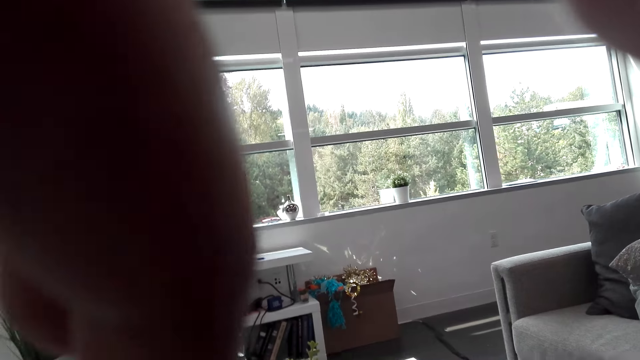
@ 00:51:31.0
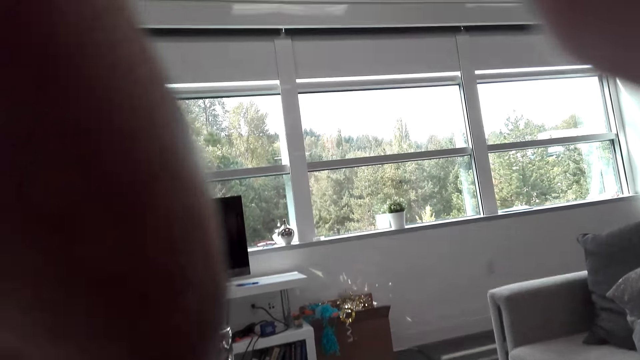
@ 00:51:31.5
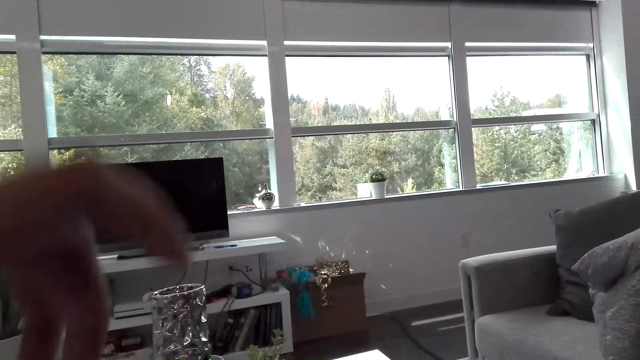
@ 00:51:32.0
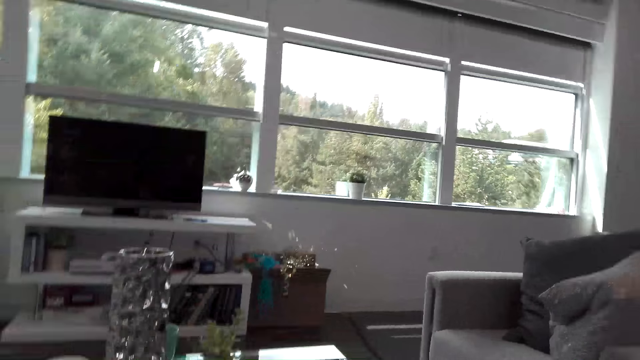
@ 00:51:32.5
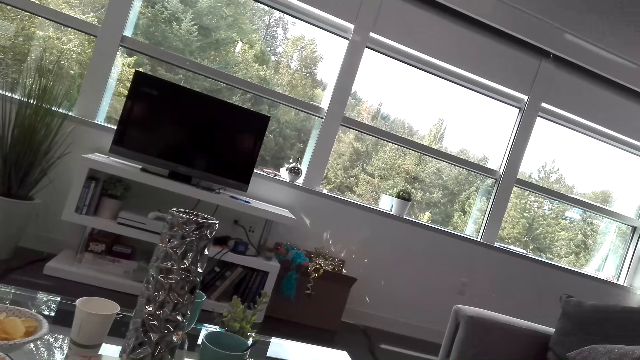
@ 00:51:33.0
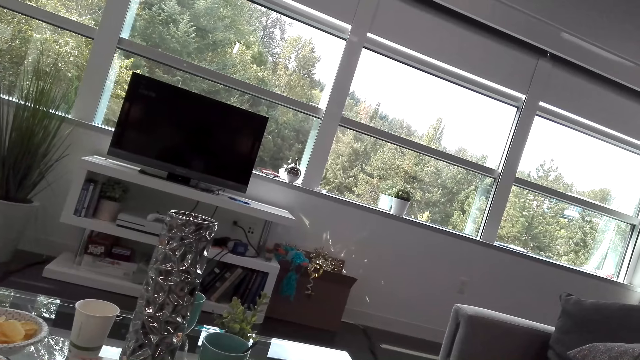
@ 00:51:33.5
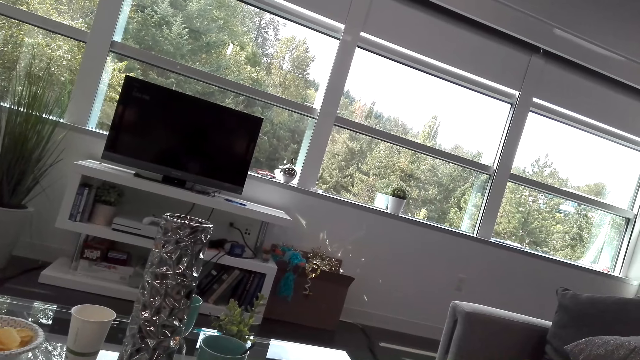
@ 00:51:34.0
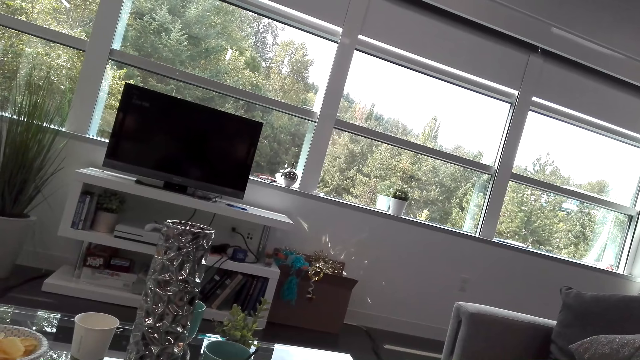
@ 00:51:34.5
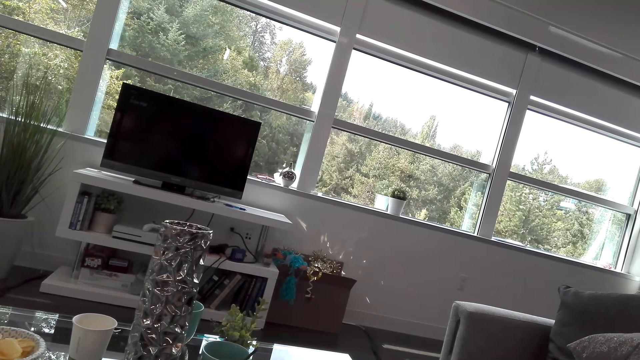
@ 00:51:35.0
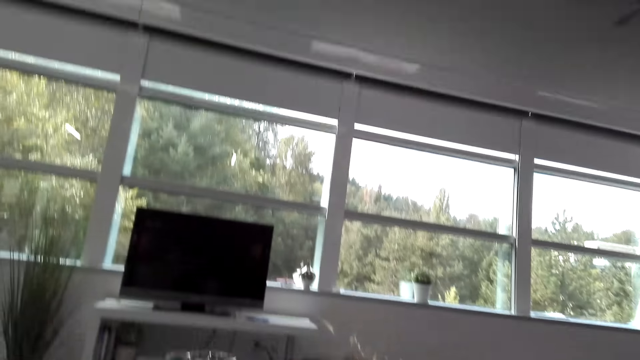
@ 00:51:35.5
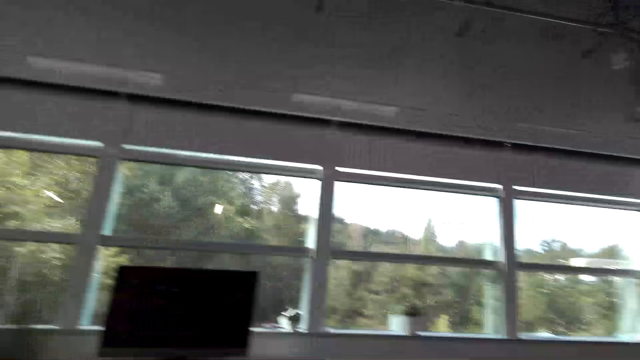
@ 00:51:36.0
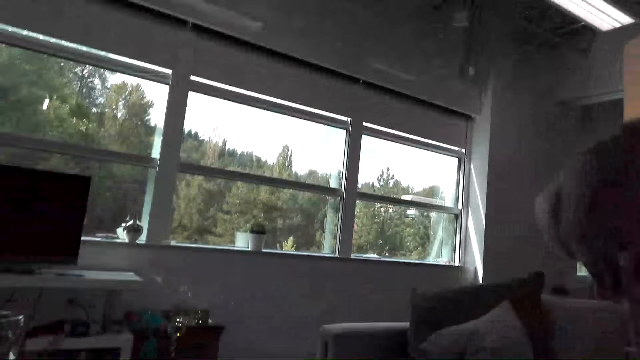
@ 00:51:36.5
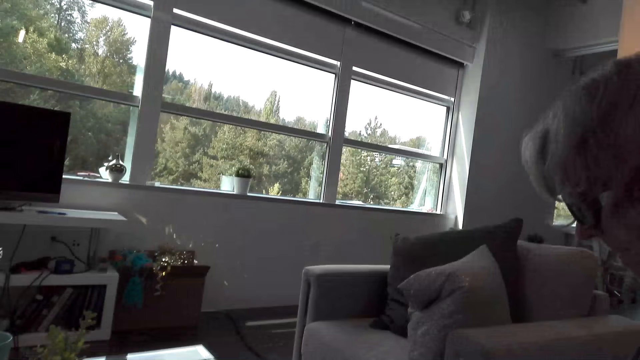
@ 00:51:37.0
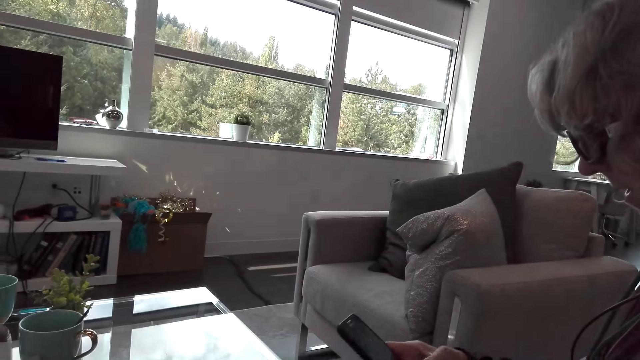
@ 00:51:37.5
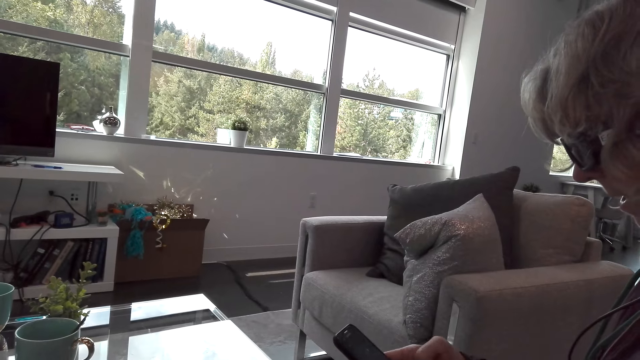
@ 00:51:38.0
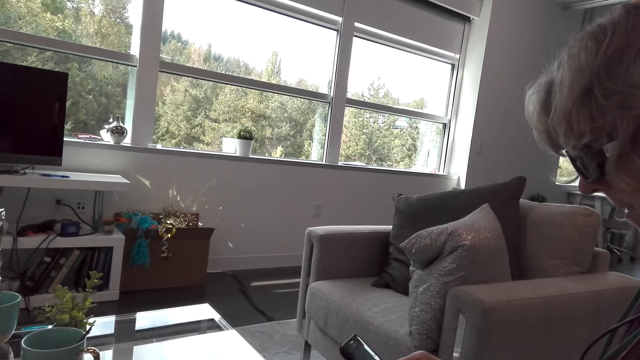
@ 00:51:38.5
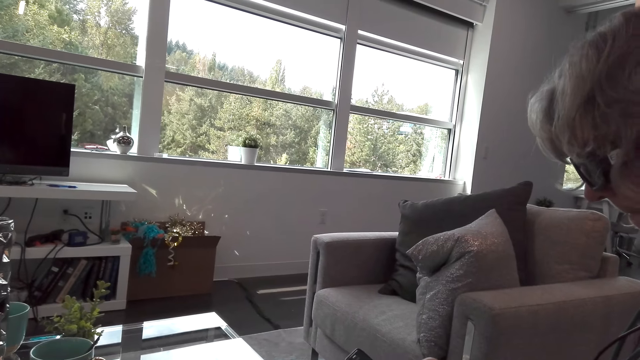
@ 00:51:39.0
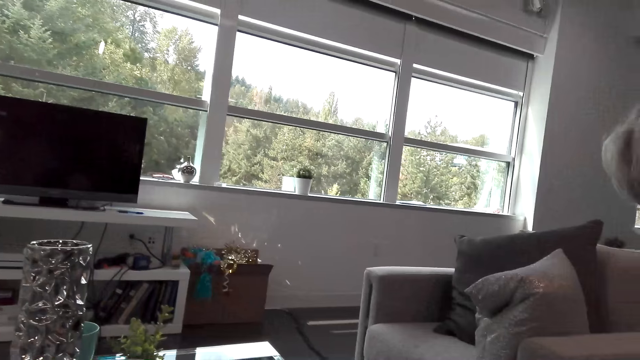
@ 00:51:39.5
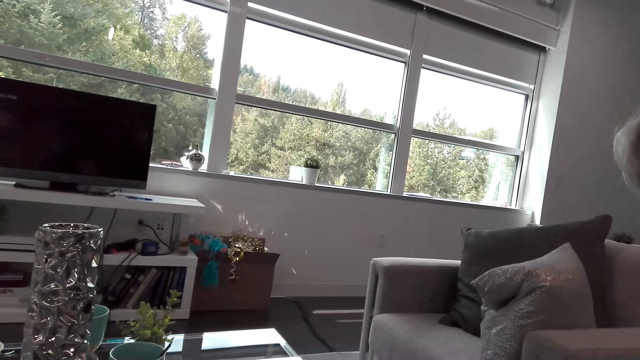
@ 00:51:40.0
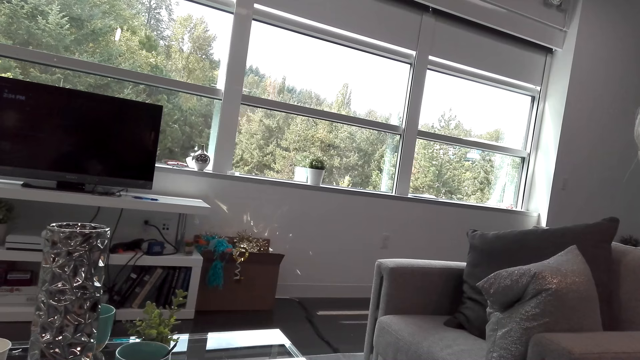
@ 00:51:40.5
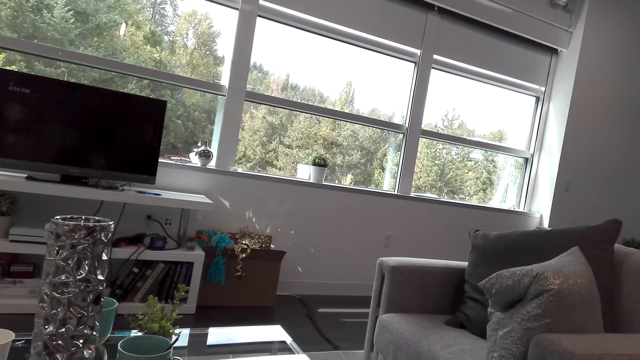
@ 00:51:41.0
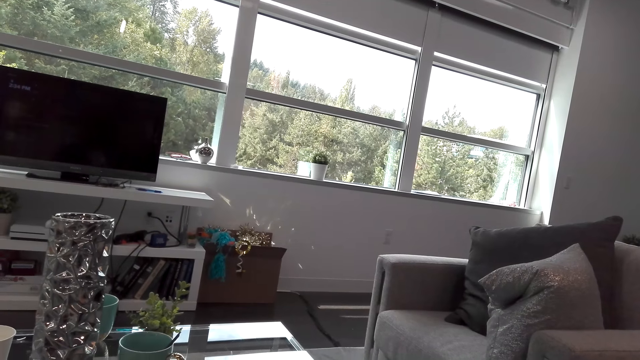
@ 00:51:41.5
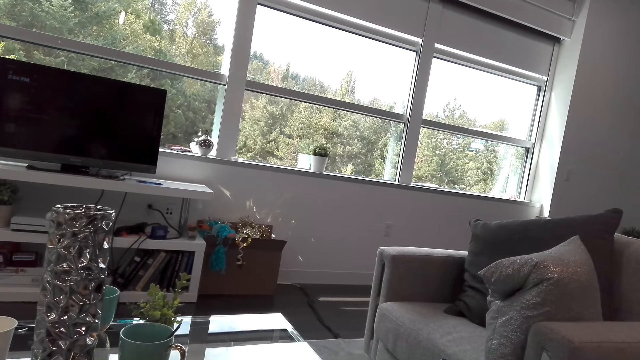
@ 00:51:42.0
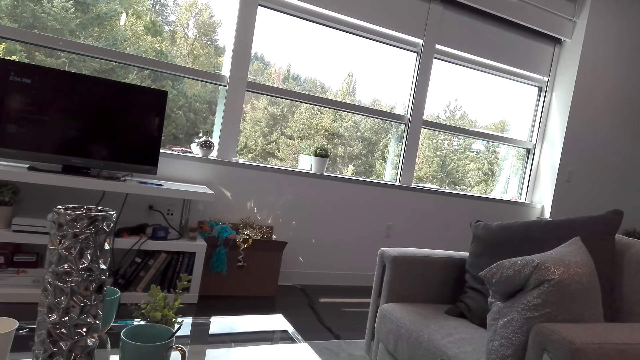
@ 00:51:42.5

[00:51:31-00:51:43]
The camera wearer touches something. They let go of something. A lady dialogues with the camera wearer. The camera wearer speaks to the lady. The lady holds a phone in hand. The camera wearer speaks to the lady.

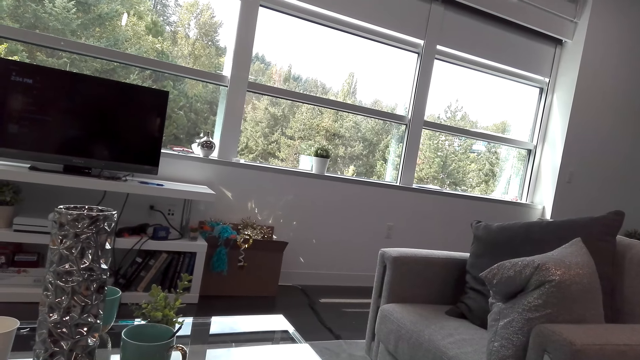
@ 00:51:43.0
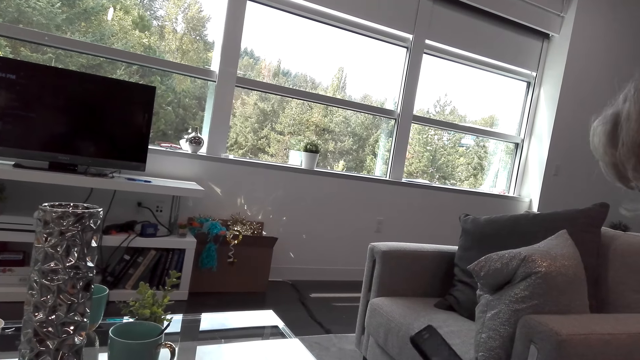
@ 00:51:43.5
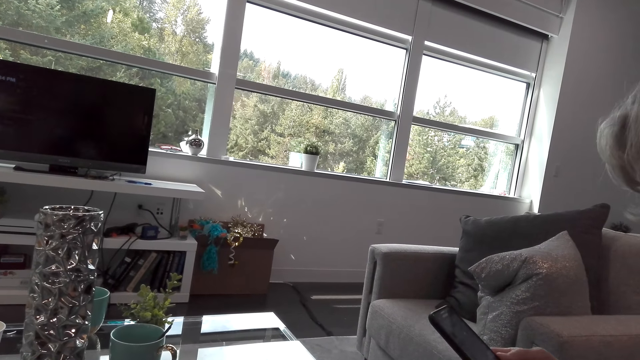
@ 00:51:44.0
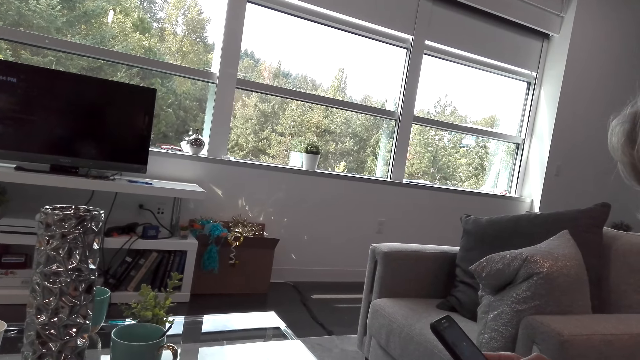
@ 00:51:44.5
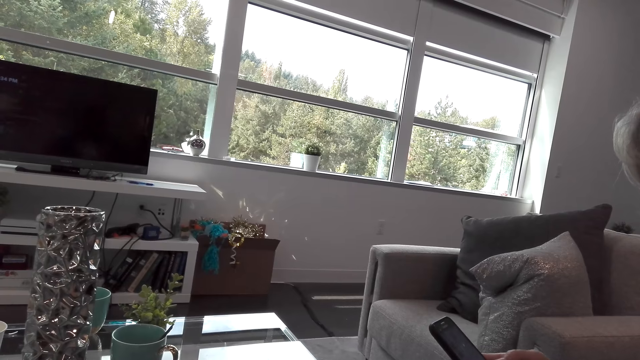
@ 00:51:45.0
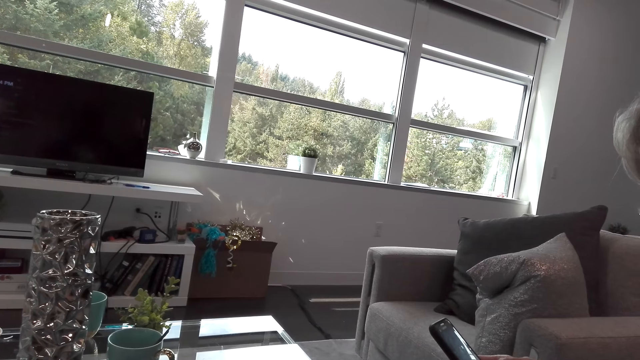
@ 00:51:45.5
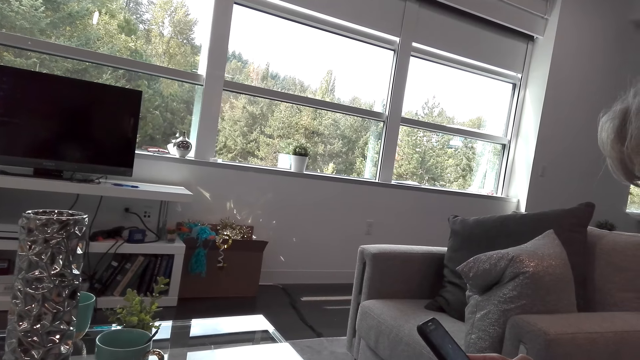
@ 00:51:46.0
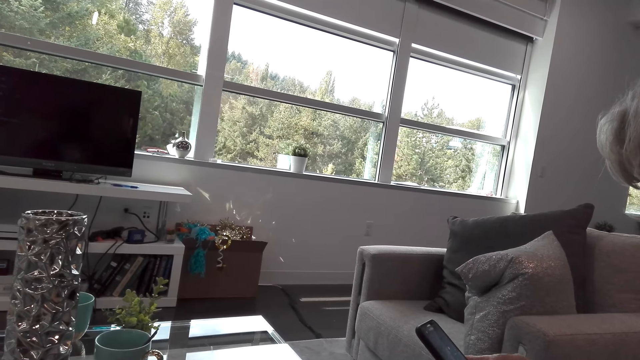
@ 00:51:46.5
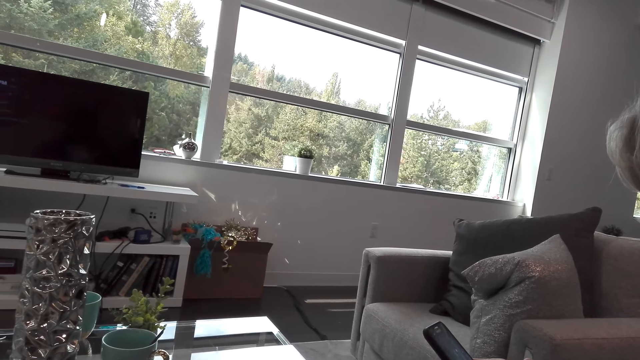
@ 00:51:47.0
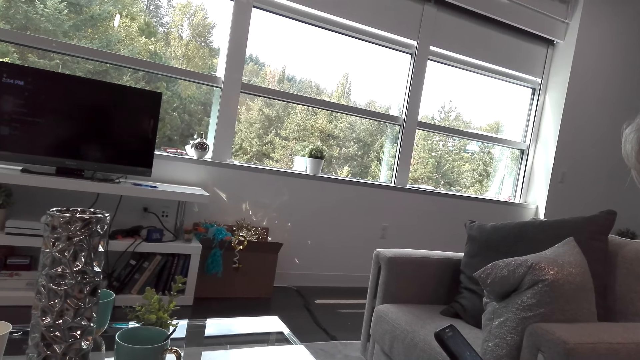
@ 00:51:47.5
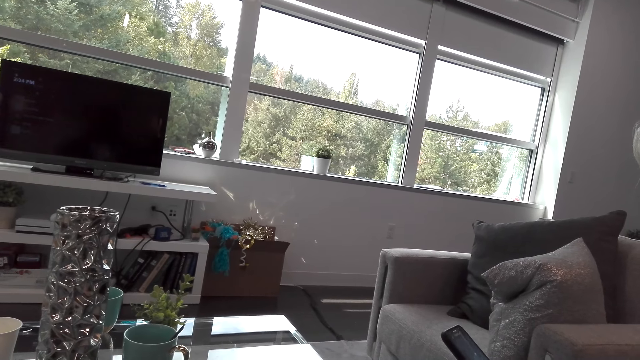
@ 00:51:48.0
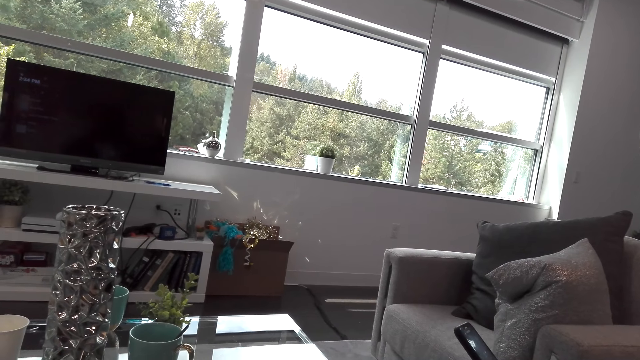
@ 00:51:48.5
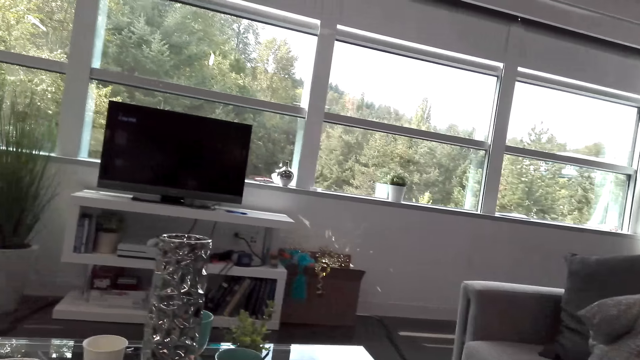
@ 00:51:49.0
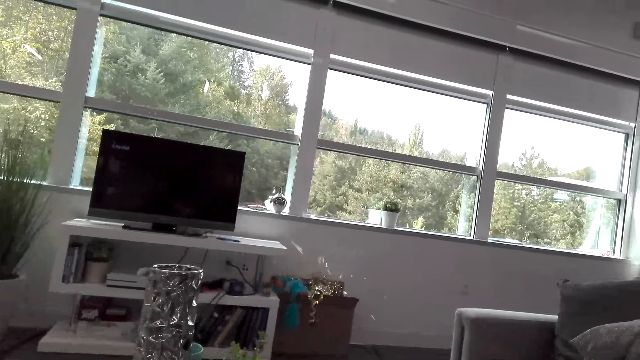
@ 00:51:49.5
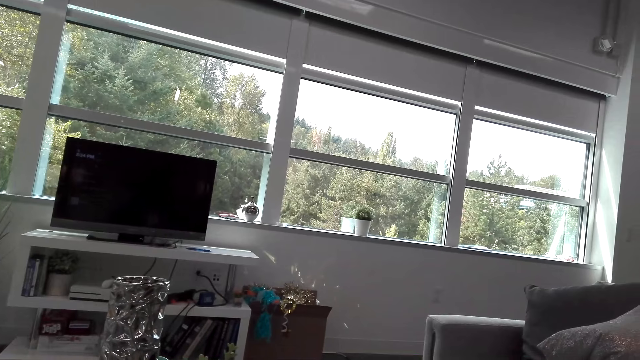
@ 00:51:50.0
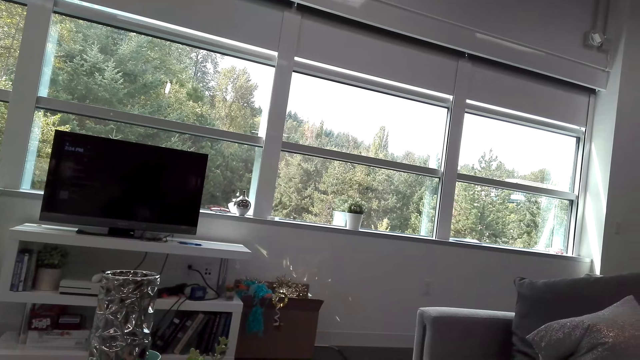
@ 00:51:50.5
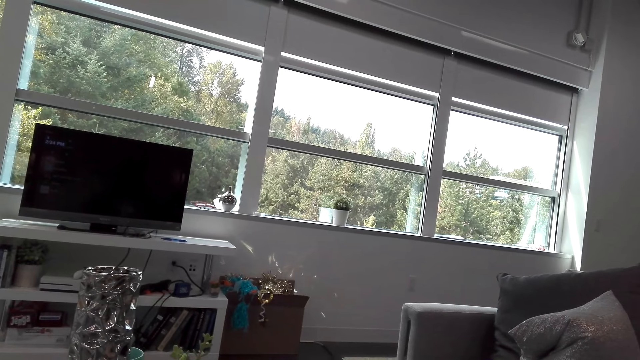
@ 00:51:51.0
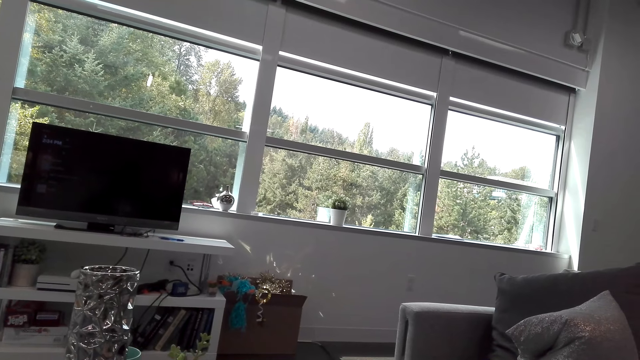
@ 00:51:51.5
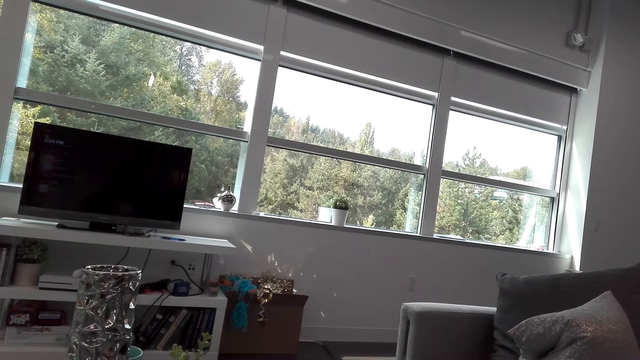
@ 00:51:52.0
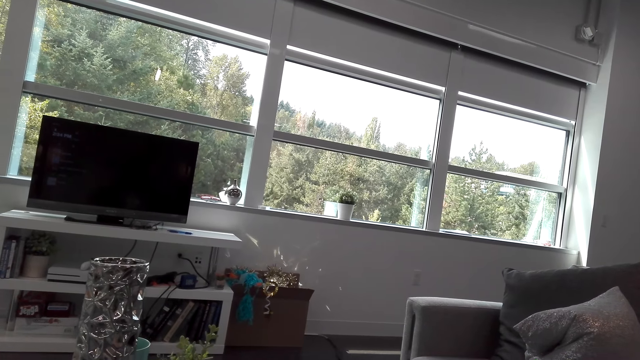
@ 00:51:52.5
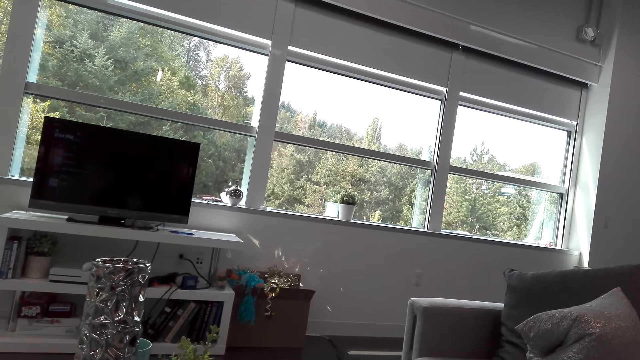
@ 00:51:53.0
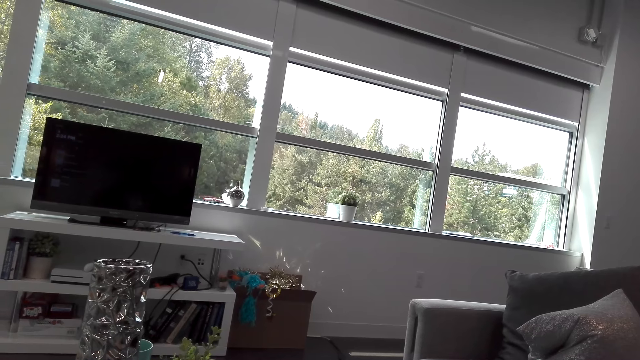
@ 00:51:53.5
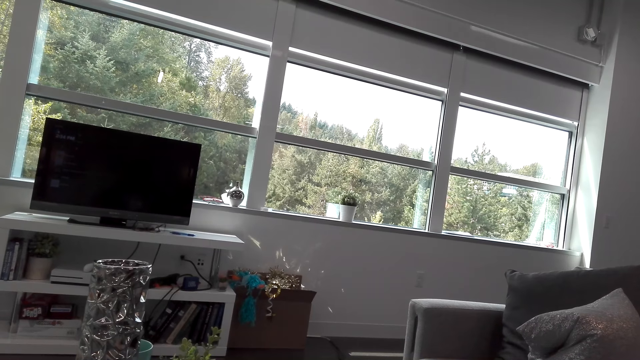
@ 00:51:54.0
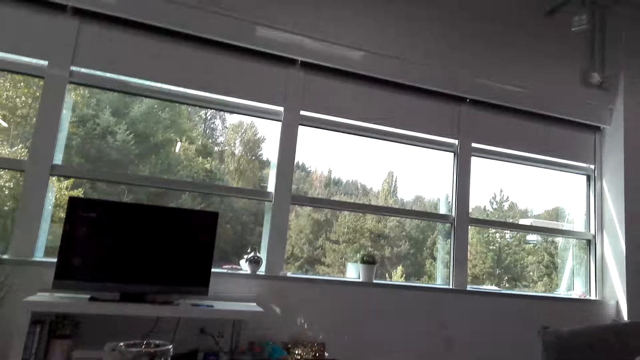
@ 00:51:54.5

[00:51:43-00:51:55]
A lady uses her phone. The lady looks at her phone. The lady scrolls the phone.
